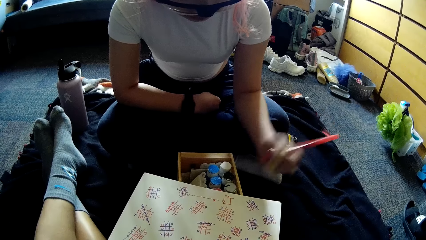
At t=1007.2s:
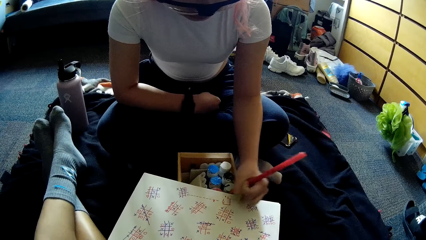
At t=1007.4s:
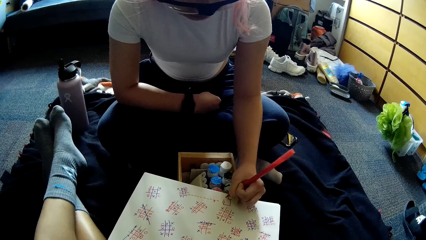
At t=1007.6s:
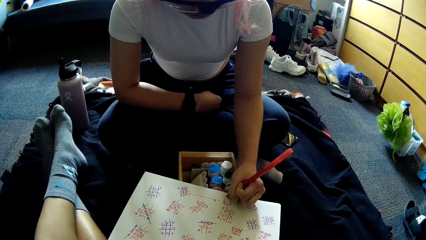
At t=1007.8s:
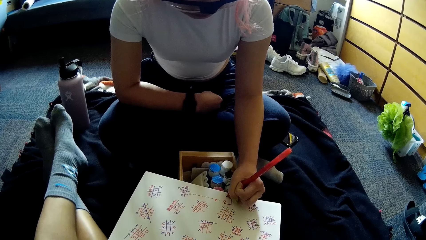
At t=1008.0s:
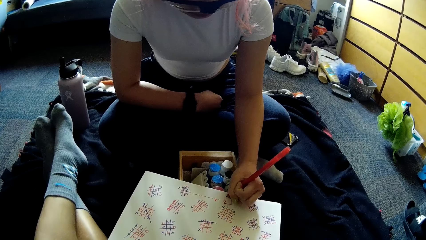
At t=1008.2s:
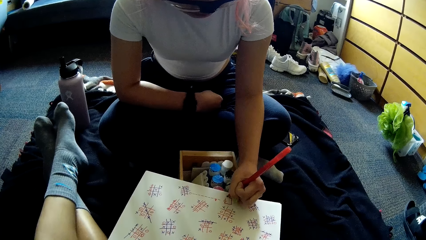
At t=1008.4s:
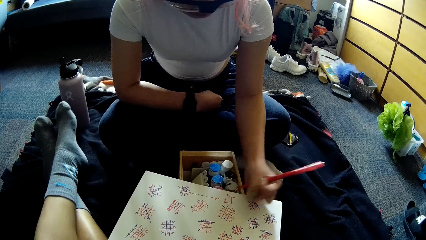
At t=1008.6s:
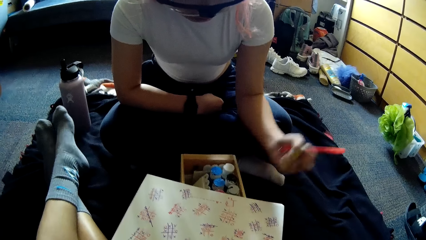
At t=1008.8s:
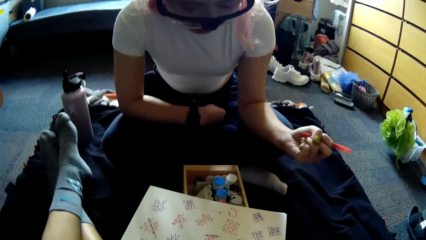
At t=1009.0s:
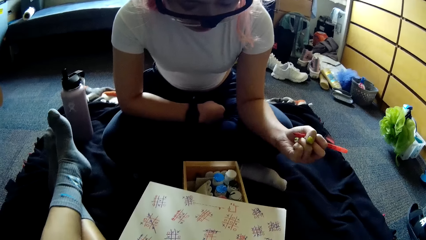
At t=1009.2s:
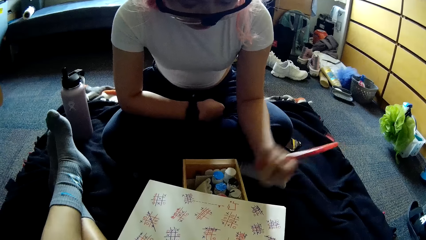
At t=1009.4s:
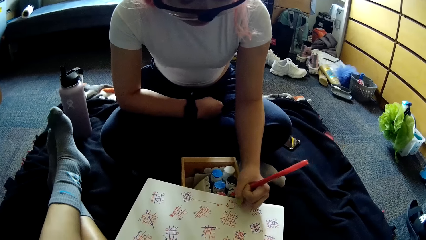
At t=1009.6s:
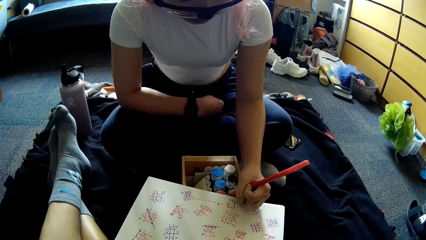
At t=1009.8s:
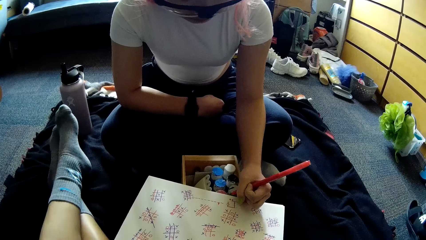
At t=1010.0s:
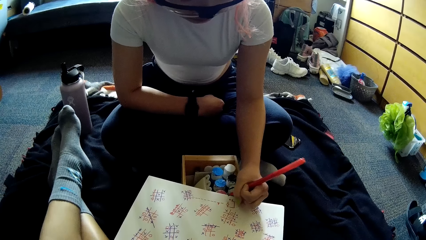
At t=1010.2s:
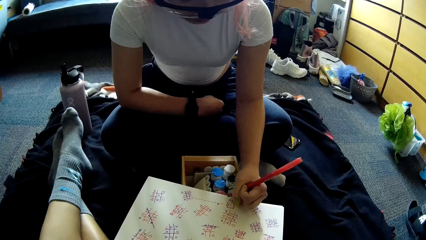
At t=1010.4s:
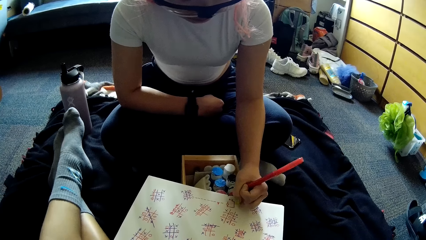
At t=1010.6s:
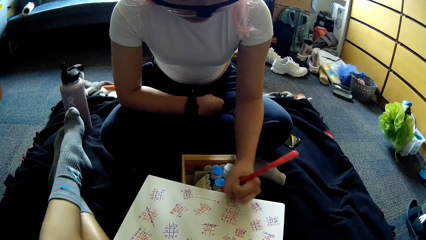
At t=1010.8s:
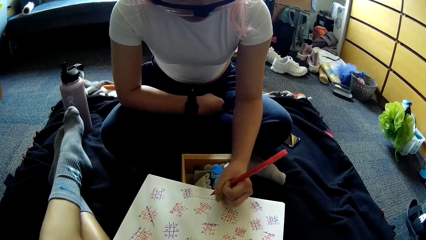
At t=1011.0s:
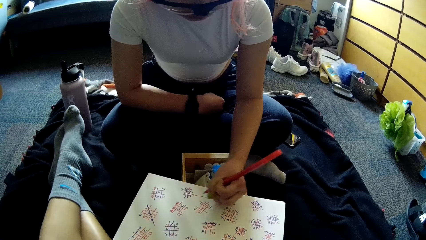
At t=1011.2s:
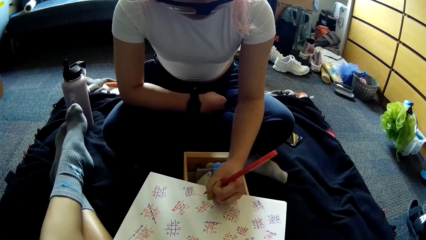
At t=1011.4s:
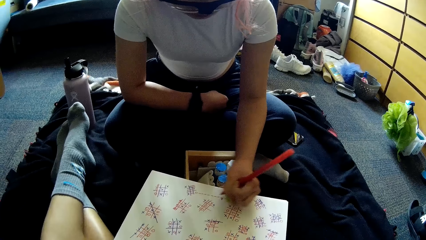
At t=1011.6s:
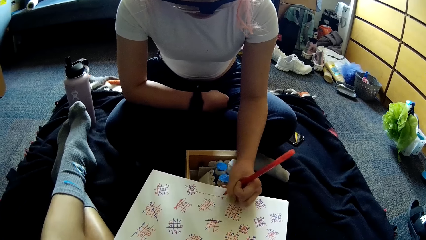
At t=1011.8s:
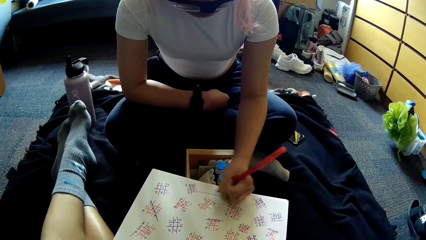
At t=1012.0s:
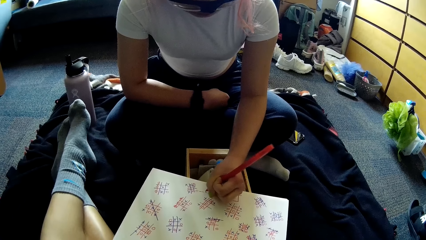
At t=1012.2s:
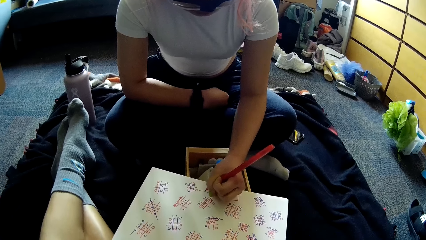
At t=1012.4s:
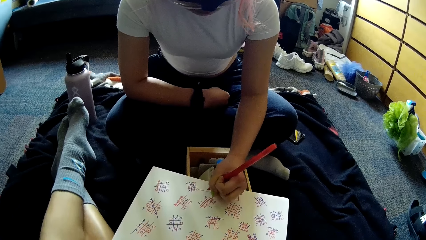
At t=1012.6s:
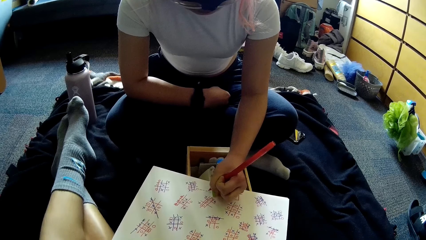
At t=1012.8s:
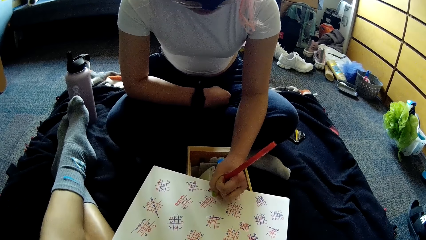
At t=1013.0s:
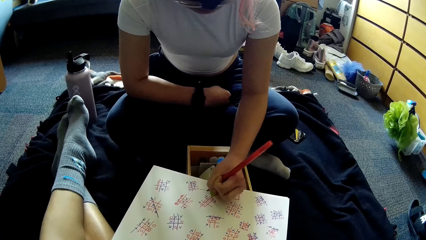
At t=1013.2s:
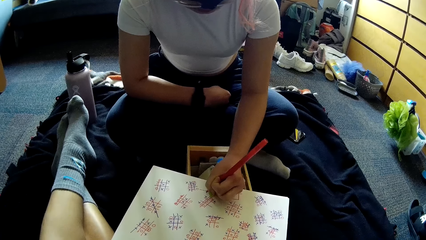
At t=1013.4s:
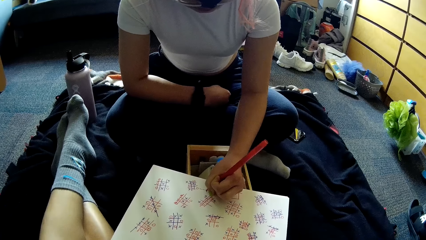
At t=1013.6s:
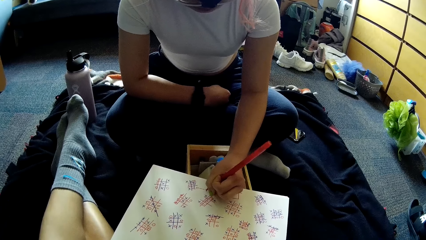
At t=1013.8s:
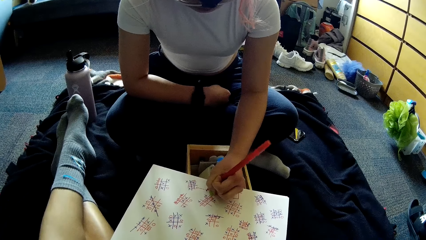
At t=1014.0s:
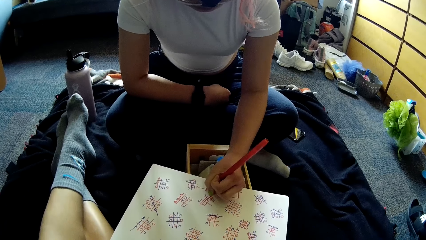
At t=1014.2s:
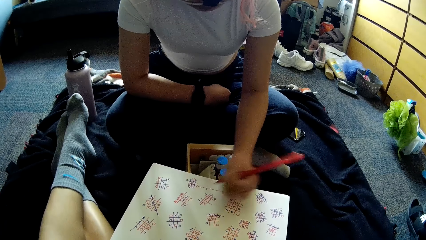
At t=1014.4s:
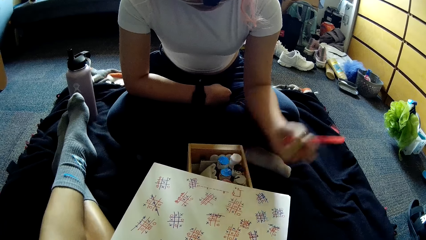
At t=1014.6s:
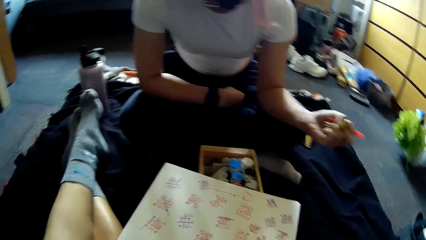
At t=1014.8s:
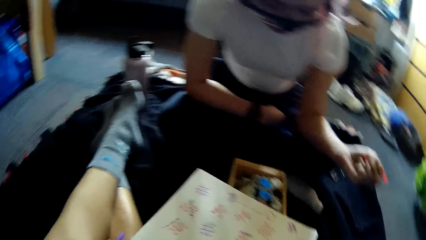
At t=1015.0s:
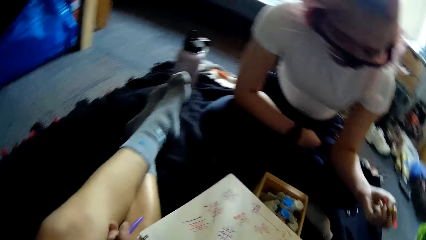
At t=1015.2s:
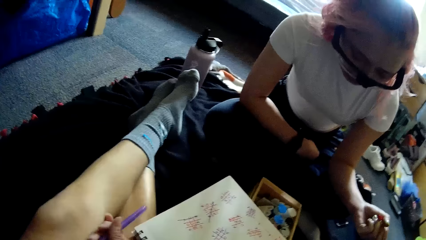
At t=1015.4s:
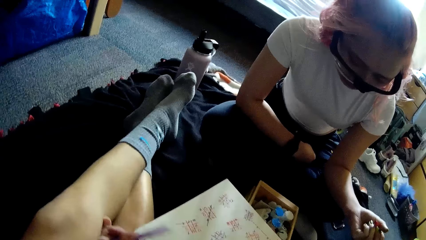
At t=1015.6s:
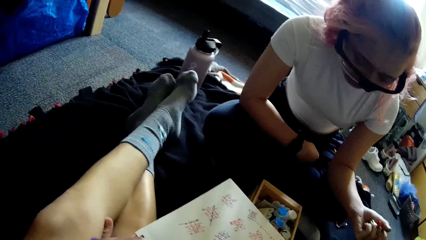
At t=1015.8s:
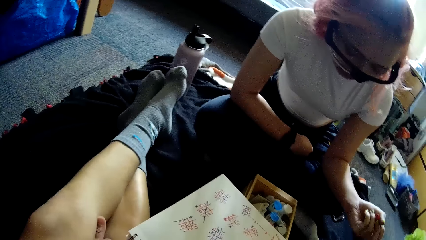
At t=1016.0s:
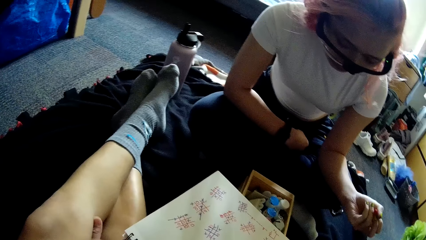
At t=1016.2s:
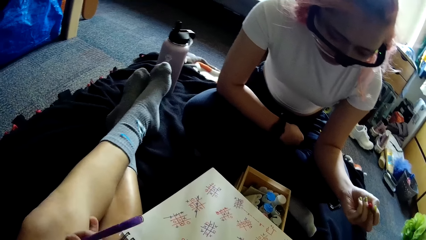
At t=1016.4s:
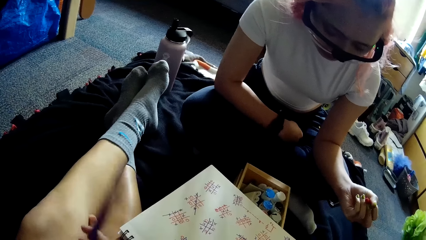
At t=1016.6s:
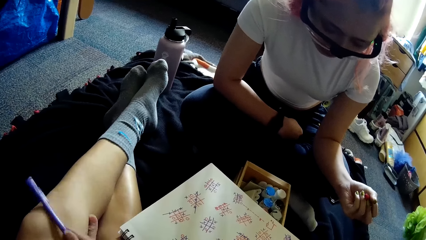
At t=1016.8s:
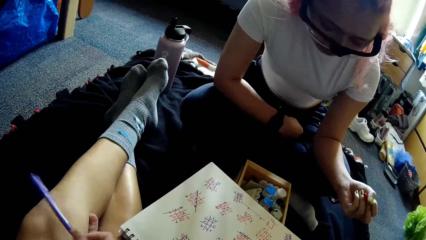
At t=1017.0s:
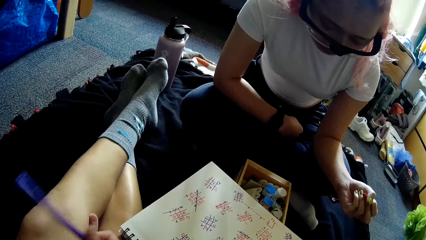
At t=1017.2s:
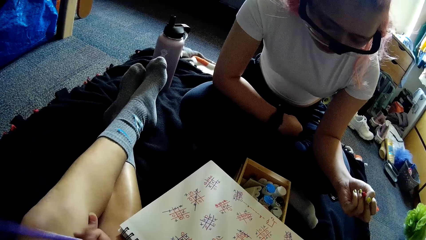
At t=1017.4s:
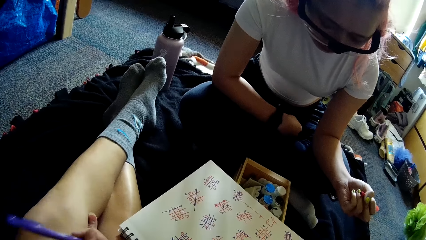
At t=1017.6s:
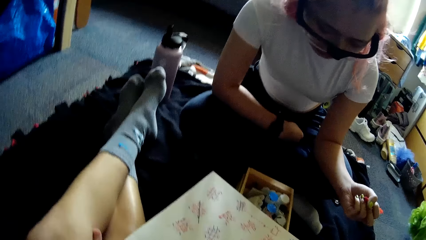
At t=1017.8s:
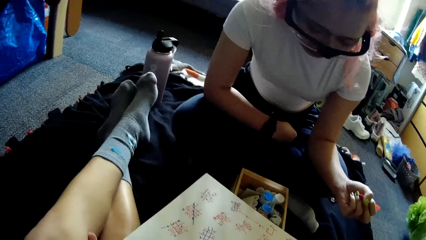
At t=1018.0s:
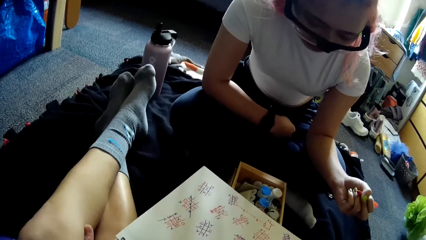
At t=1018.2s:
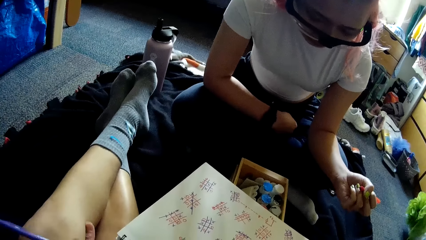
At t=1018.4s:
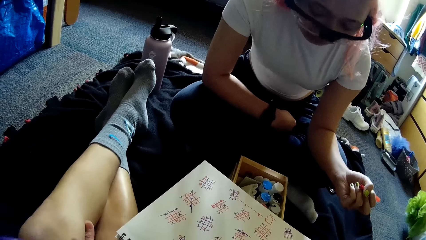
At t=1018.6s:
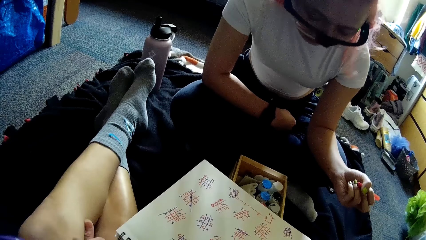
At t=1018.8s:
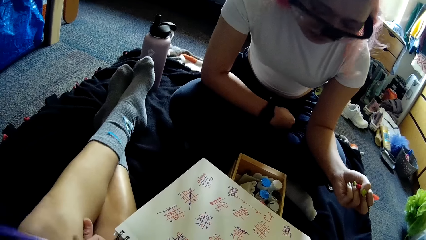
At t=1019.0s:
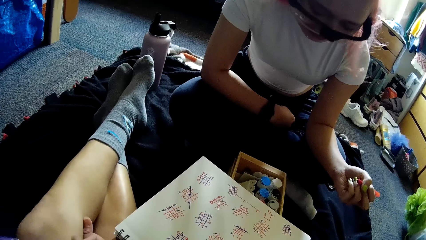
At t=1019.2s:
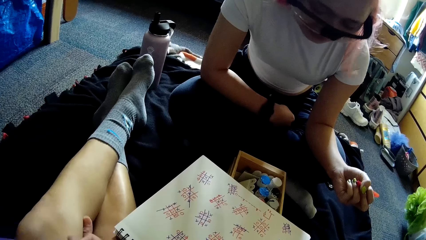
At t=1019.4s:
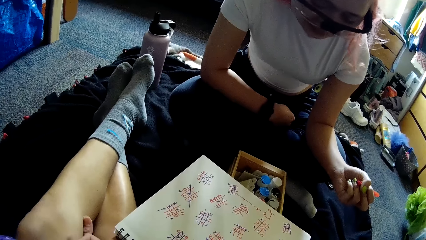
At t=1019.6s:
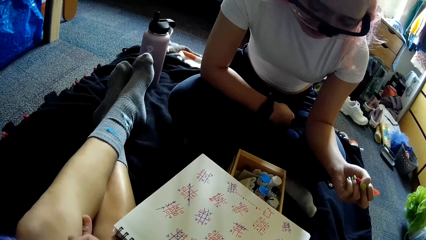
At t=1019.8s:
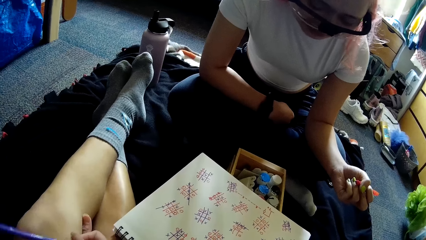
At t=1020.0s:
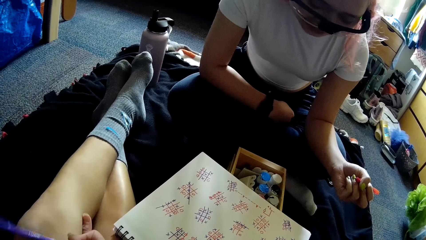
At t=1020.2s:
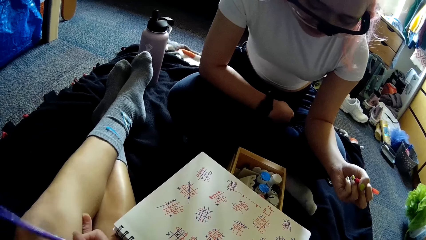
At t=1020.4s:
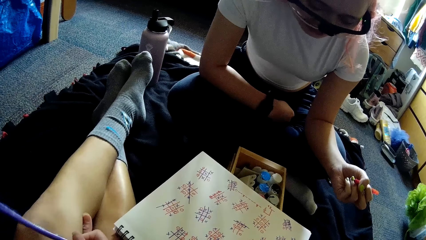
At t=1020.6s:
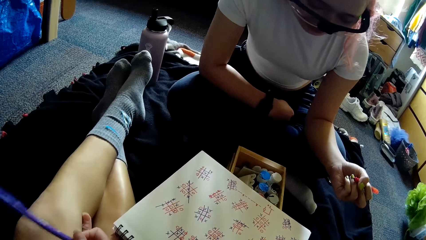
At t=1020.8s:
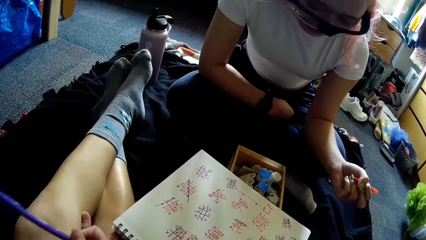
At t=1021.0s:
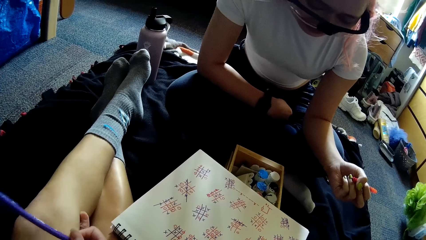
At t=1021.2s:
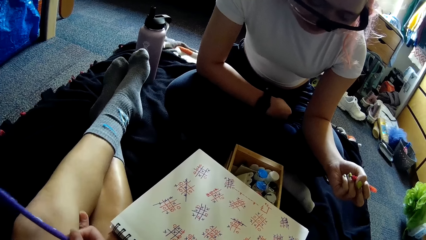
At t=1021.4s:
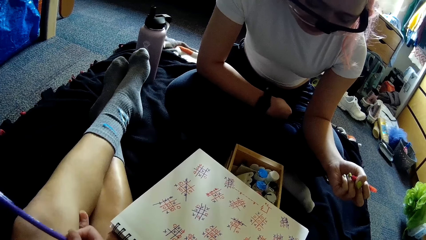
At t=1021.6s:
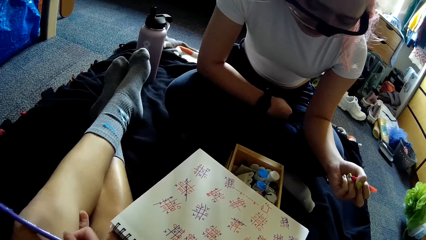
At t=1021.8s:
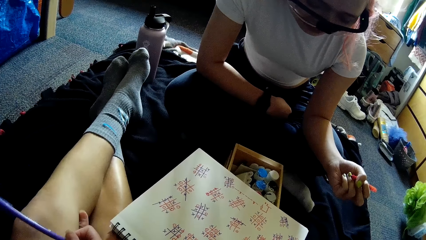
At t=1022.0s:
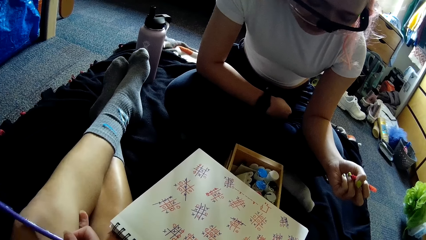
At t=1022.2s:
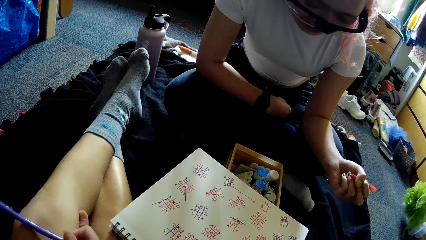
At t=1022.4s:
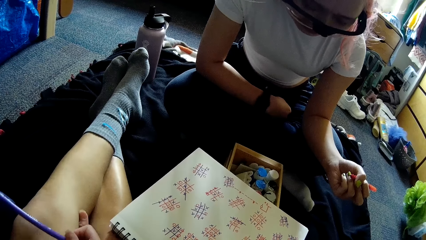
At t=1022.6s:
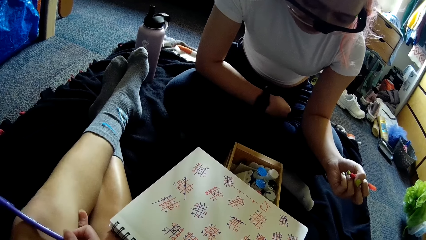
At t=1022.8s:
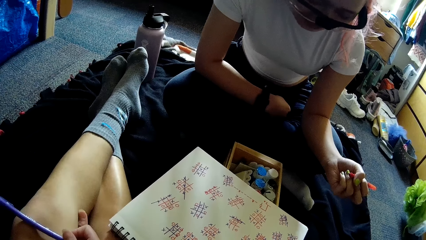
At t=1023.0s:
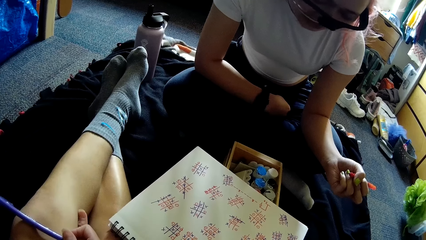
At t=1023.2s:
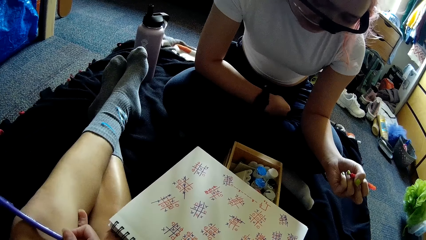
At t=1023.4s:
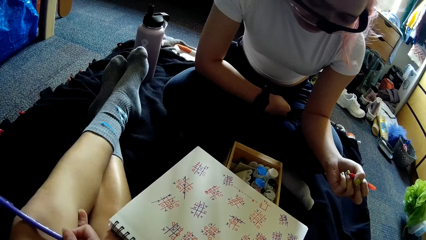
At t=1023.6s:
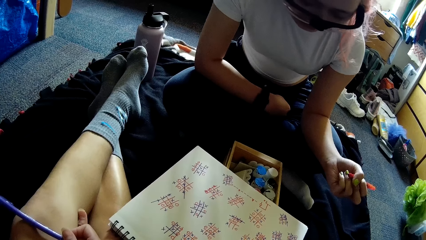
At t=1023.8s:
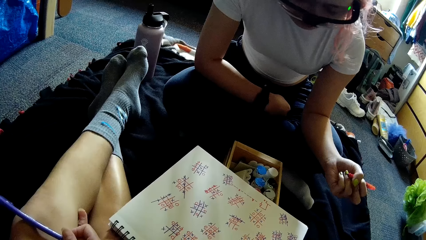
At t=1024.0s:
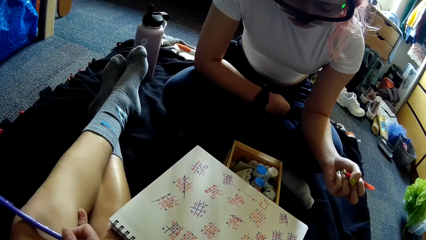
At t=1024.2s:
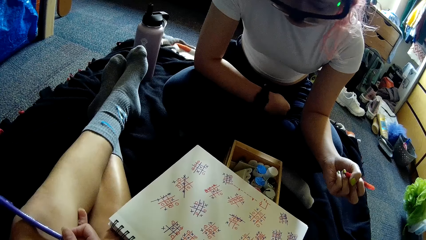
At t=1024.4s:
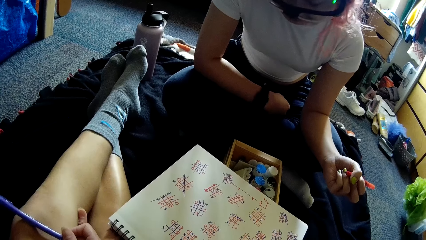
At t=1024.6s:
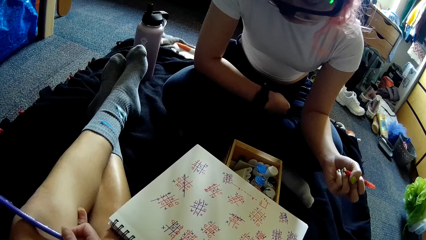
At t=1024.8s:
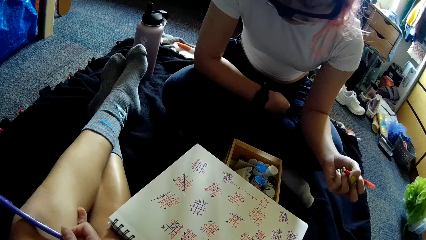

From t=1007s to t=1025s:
The woman writes in the book with the pen in her left hand. The woman stares at the paper. The woman writes in the book with the pen in her left hand again. The woman stares at the paper. The camera wearer hits her left knee with the pen in her right hand.
